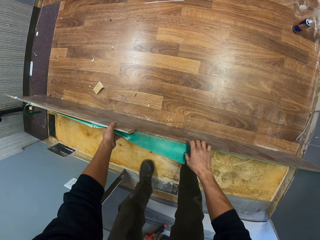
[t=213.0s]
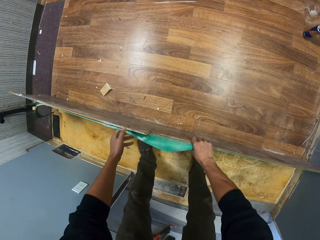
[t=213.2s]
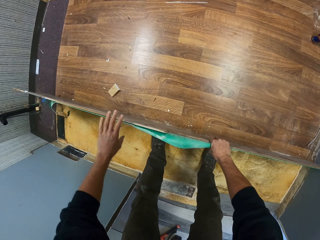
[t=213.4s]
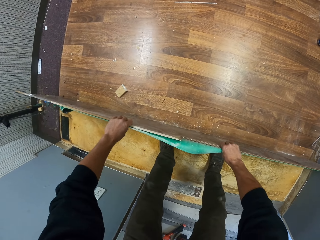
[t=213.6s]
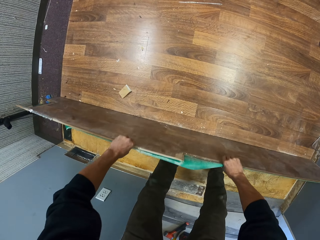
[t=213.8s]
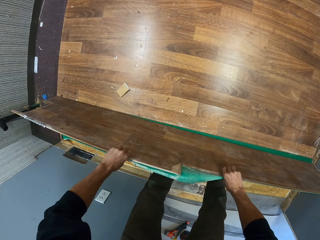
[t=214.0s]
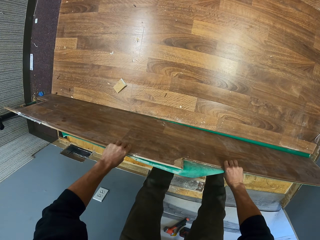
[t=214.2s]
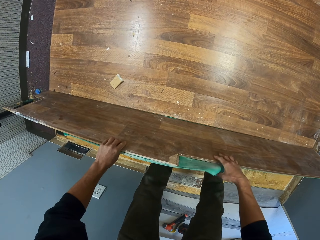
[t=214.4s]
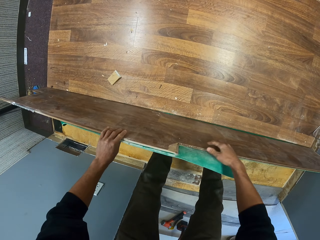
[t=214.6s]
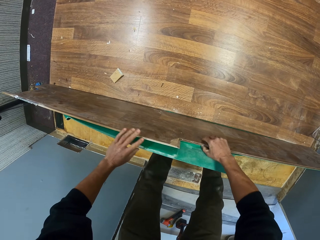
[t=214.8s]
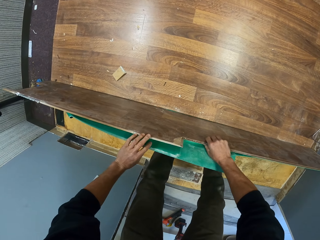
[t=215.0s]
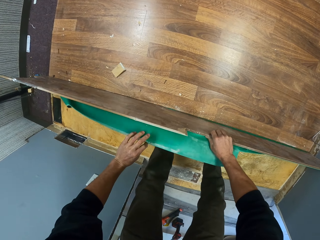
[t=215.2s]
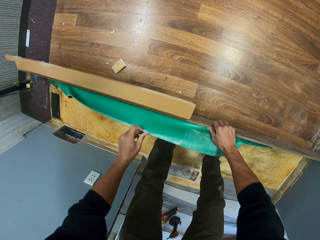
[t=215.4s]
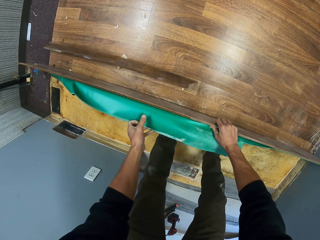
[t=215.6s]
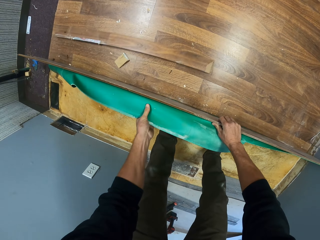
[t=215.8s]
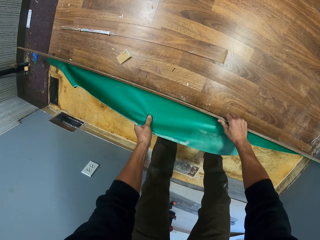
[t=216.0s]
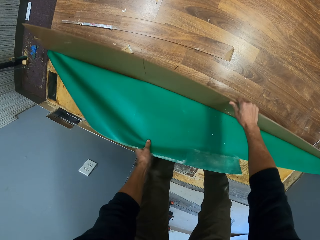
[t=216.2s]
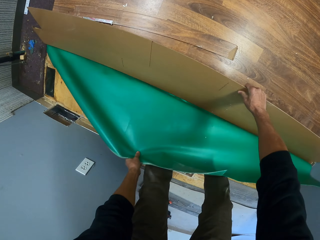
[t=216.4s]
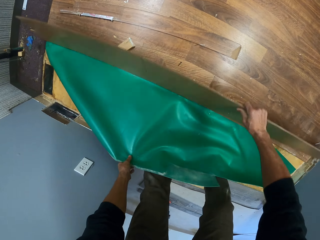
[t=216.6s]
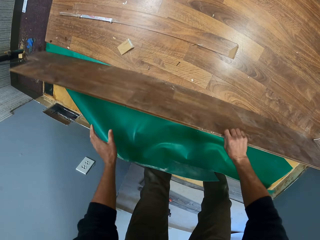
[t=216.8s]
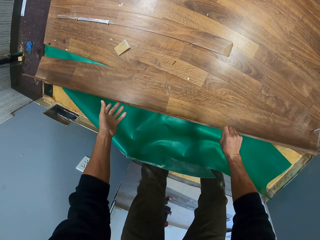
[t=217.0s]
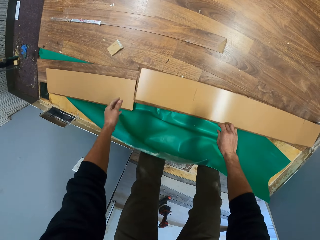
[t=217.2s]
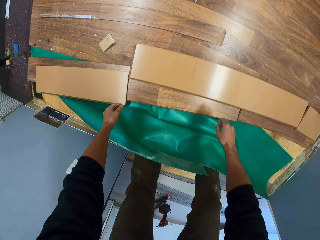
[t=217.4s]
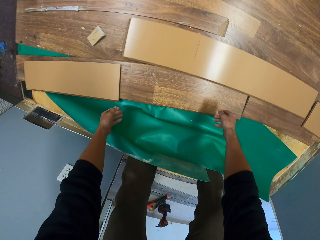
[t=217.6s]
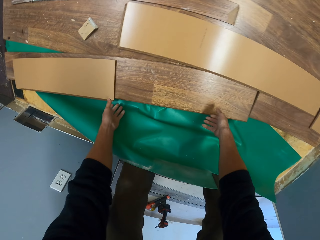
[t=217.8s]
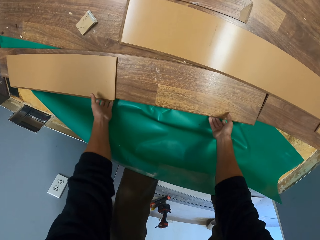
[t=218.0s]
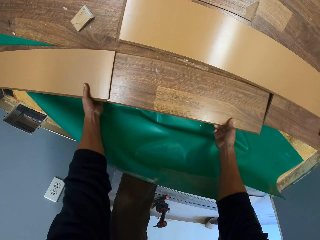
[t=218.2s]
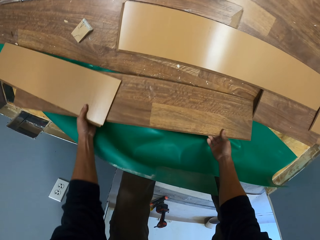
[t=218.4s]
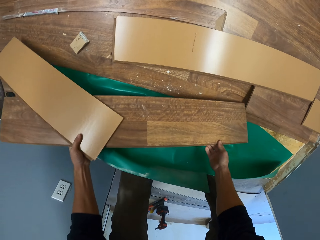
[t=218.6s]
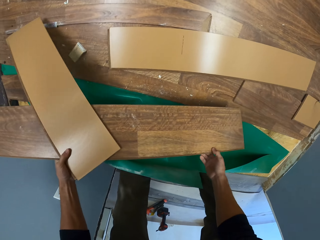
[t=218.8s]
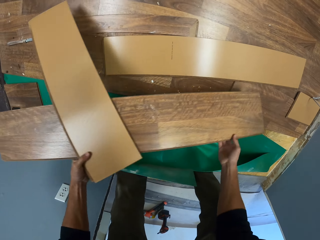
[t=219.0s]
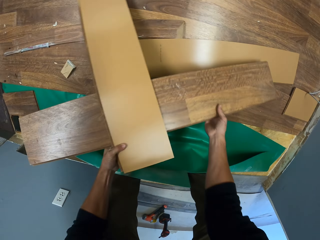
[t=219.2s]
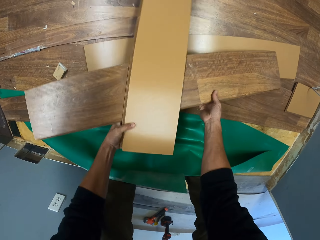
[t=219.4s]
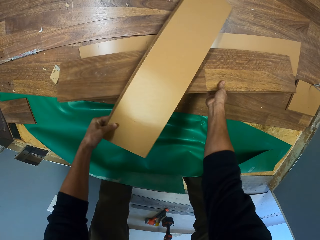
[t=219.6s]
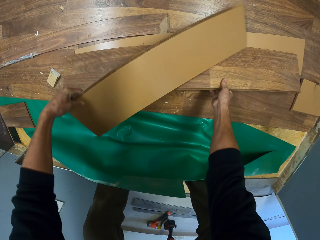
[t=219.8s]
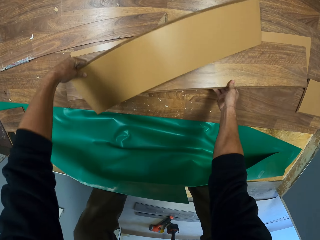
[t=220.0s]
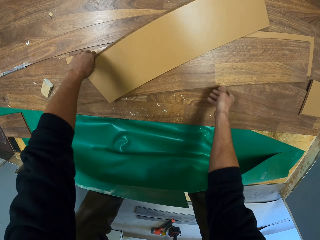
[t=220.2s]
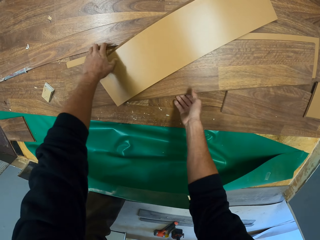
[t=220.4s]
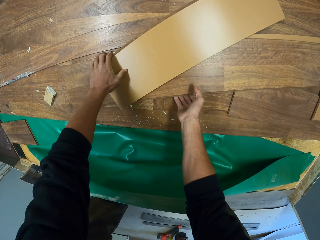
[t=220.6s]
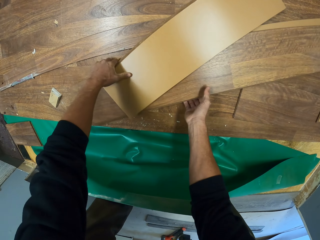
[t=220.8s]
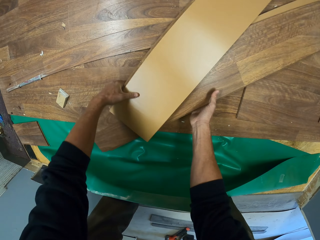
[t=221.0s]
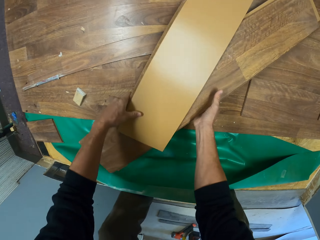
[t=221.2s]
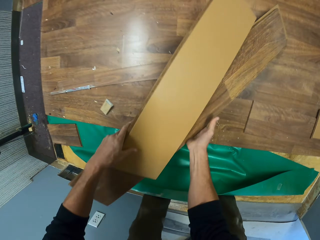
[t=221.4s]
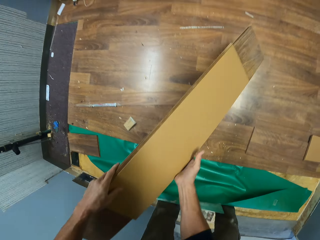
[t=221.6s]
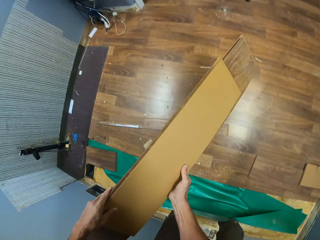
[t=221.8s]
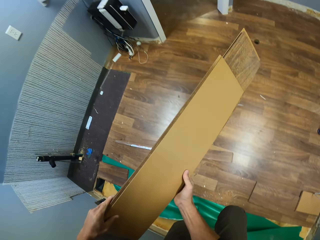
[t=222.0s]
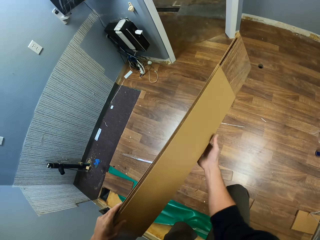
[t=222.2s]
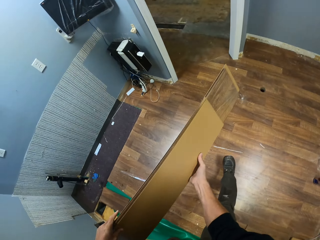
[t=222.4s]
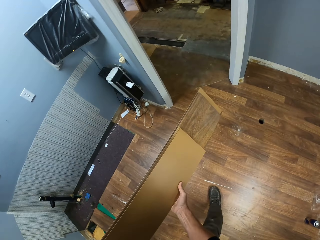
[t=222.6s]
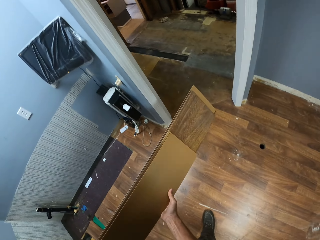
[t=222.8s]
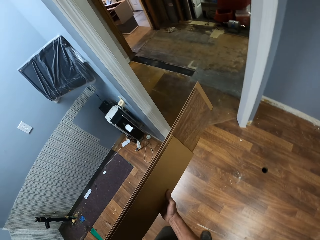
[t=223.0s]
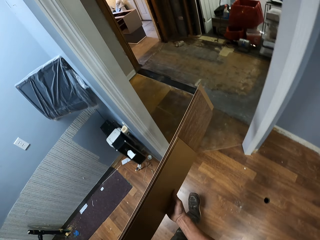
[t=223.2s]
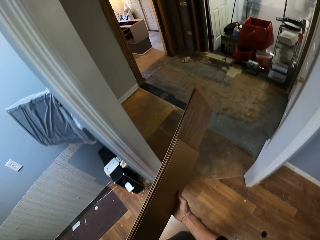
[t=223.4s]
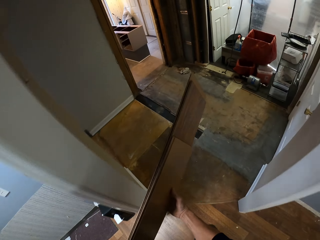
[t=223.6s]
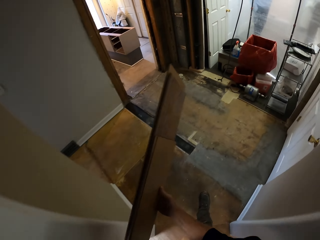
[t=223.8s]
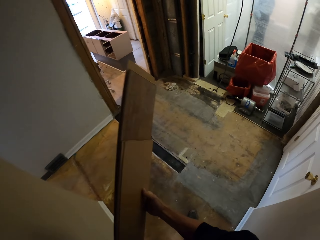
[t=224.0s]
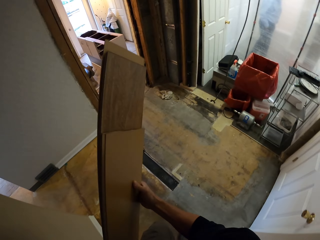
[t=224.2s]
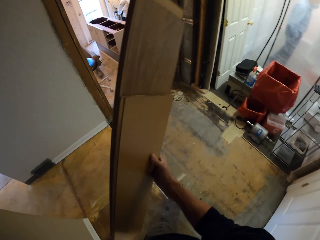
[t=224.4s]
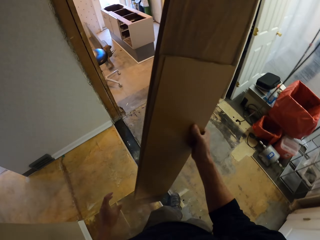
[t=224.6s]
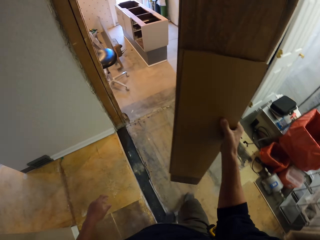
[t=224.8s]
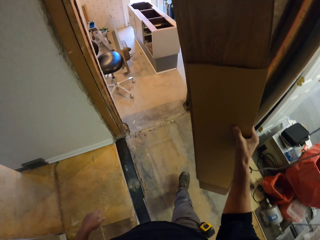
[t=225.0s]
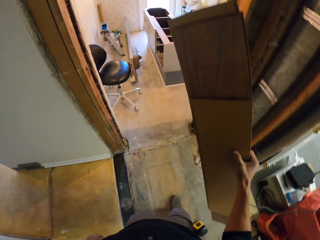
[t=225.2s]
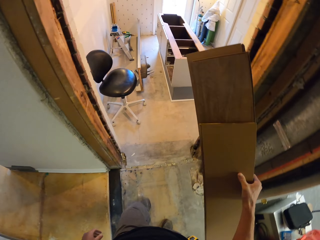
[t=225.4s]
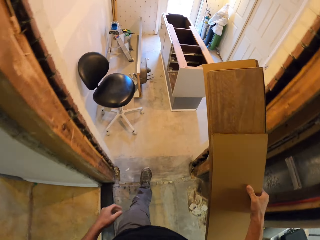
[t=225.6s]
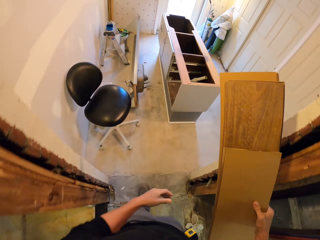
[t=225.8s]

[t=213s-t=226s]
The camera wearer removes a plastic paper from the plywood planks. They move the plywood planks. They pick up the plywood planks. They walk.

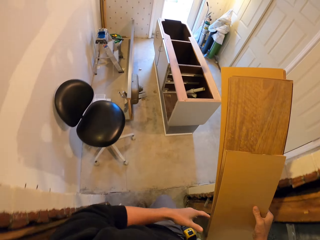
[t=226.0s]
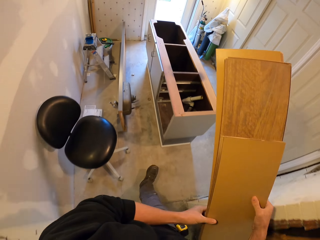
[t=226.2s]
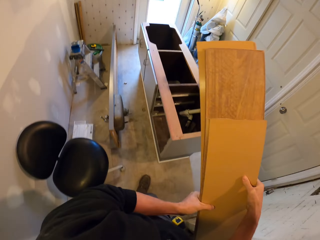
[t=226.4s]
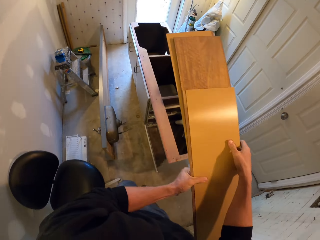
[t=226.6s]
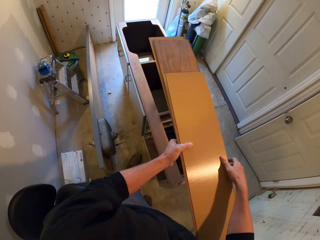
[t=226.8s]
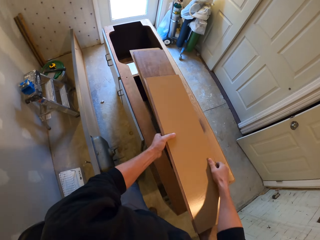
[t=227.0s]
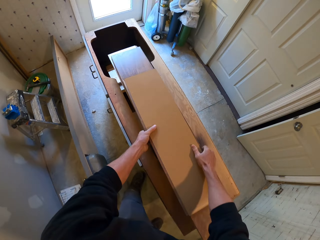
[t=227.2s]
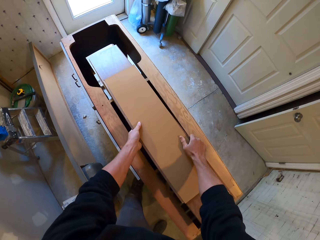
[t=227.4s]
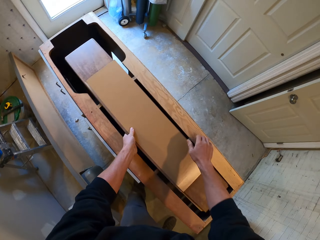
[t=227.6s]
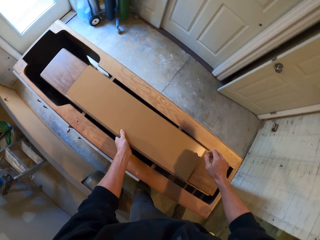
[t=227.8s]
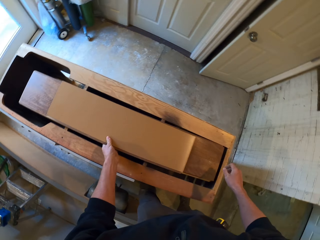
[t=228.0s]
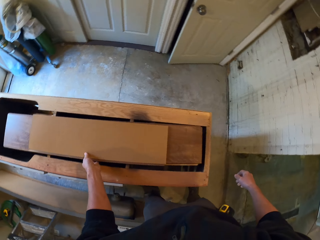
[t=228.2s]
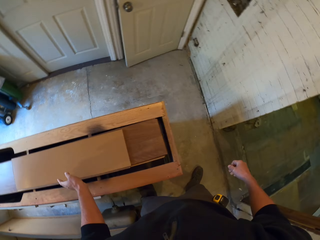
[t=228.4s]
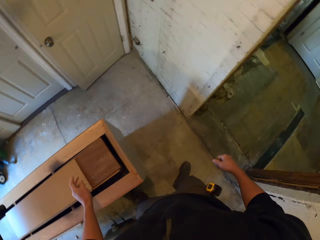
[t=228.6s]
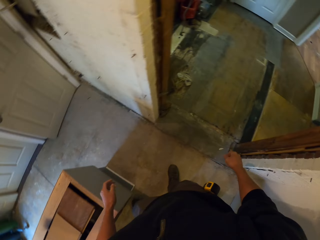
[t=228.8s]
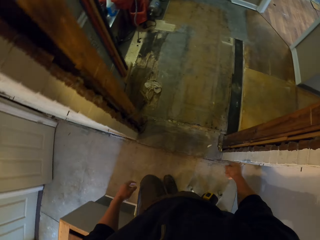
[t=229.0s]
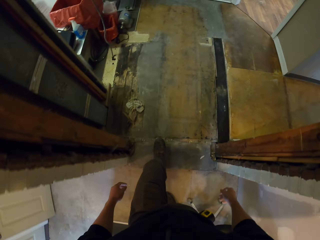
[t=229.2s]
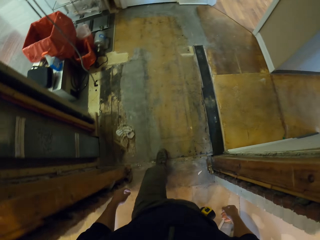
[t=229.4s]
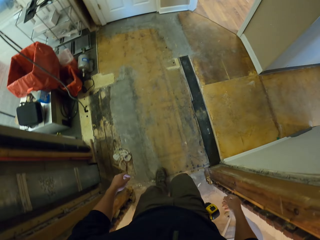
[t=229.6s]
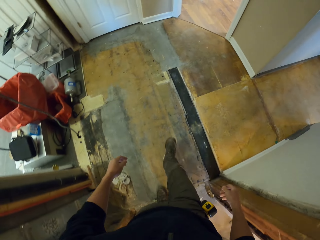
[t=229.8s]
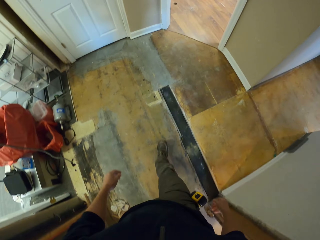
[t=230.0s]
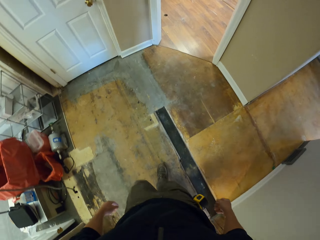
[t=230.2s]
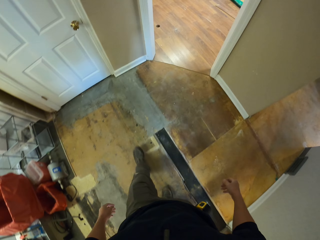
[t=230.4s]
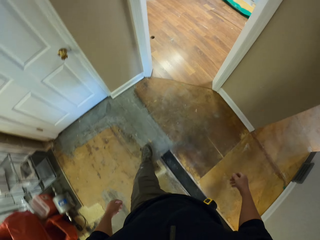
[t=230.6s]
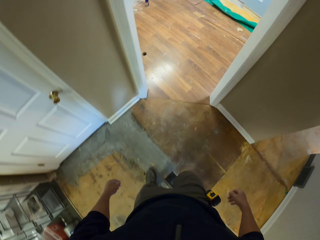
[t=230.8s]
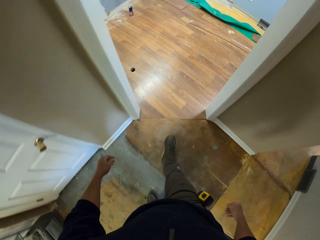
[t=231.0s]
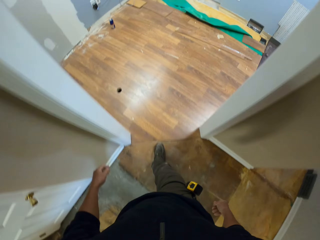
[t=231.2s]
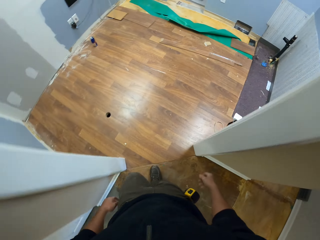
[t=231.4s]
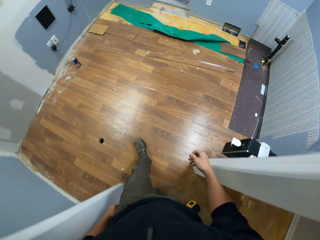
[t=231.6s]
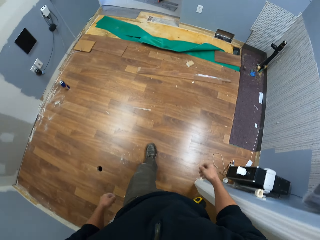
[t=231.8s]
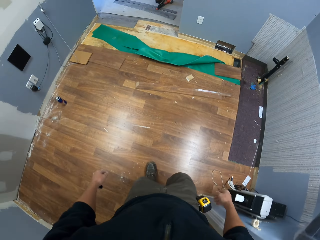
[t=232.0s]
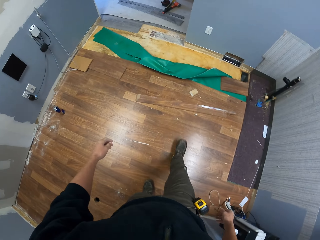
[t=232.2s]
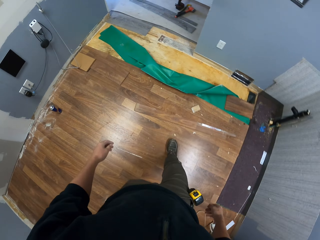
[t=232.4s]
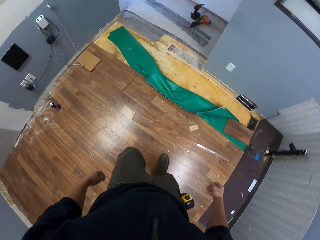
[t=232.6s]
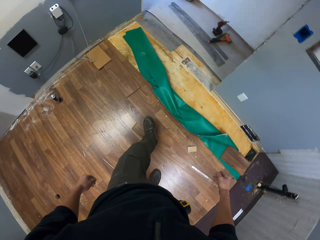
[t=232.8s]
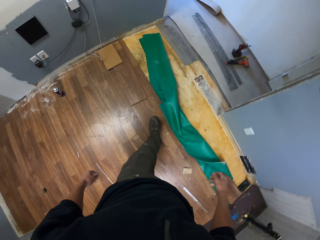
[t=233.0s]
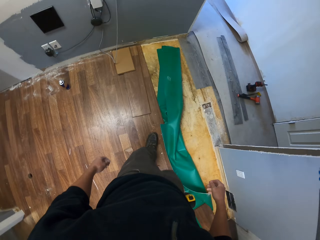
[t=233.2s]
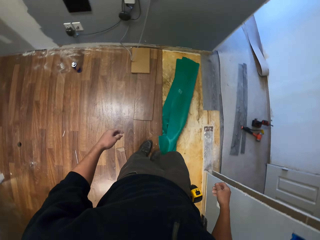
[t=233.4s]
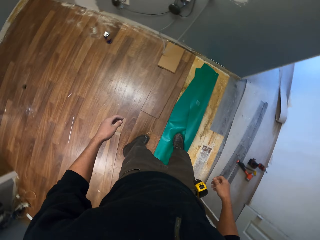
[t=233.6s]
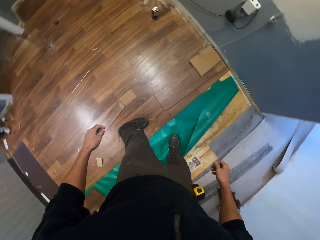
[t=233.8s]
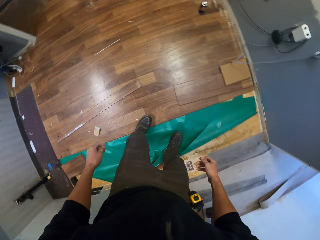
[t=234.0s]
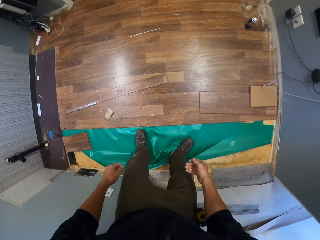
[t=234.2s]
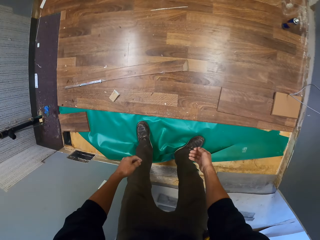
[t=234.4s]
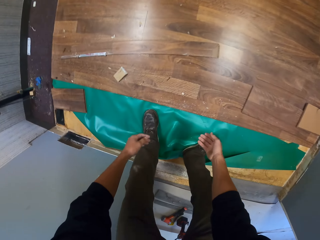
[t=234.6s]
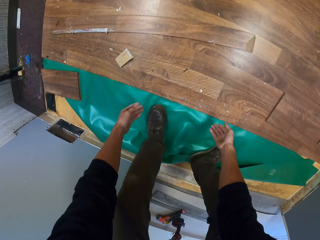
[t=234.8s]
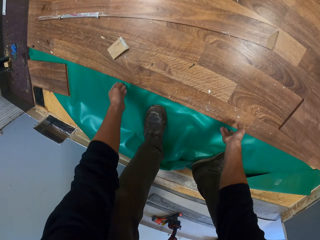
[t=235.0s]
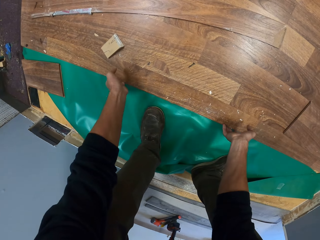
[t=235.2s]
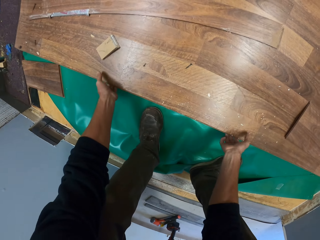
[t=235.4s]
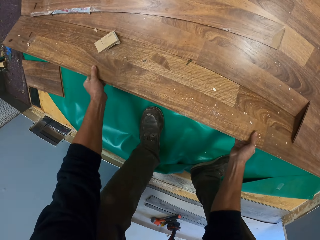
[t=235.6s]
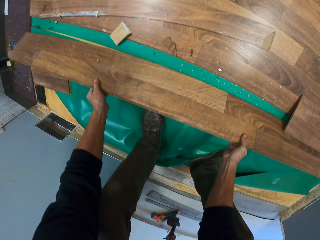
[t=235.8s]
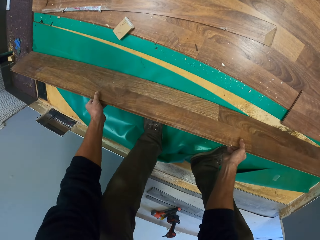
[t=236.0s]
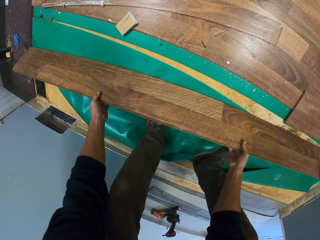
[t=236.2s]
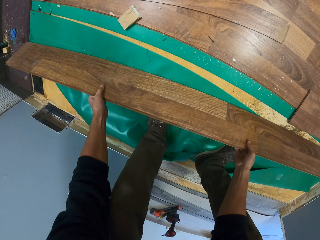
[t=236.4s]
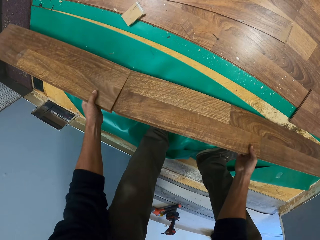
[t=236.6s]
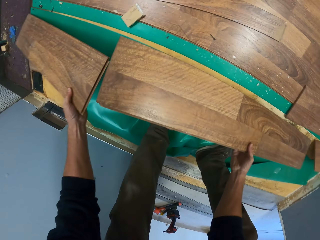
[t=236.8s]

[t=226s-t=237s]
The camera wearer puts the plywood planks on the cabinet. They walk. They remove the plywood planks.
